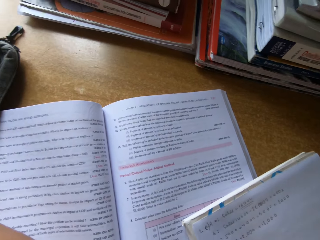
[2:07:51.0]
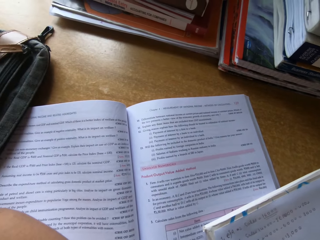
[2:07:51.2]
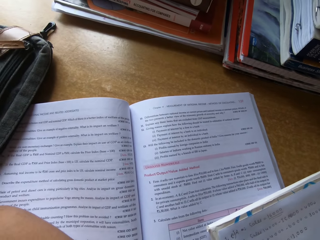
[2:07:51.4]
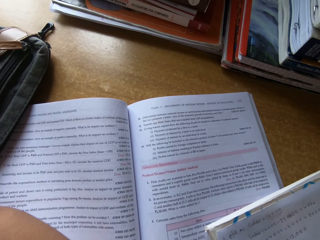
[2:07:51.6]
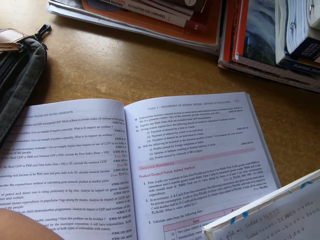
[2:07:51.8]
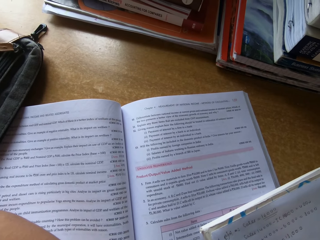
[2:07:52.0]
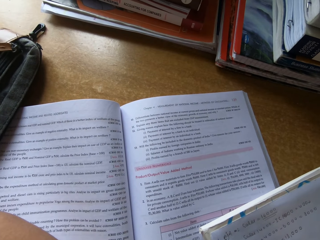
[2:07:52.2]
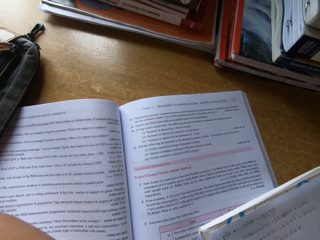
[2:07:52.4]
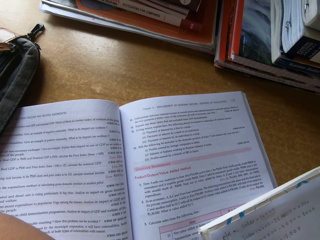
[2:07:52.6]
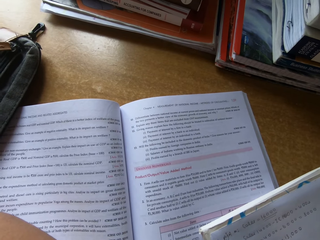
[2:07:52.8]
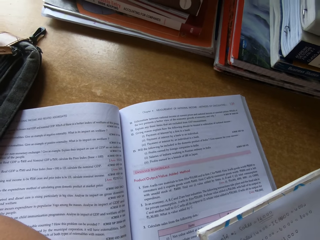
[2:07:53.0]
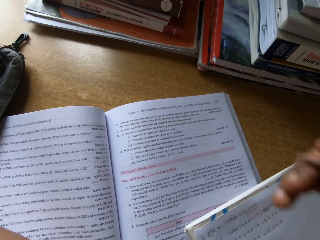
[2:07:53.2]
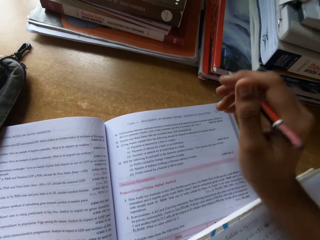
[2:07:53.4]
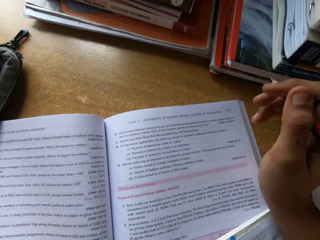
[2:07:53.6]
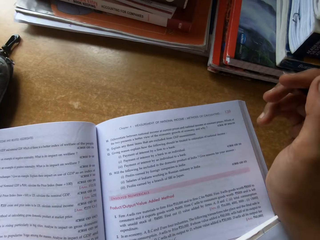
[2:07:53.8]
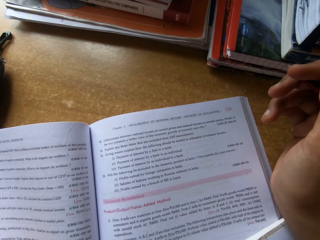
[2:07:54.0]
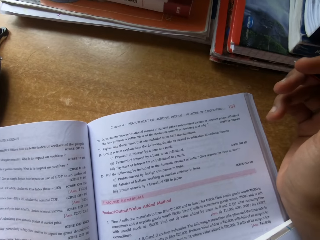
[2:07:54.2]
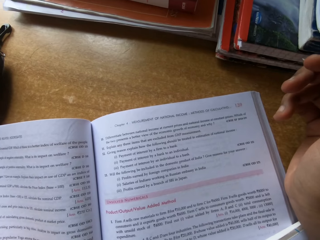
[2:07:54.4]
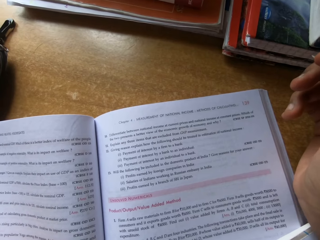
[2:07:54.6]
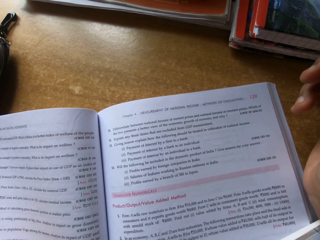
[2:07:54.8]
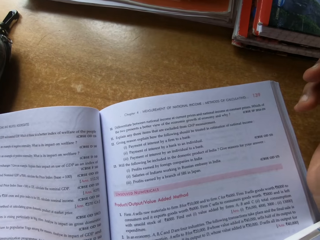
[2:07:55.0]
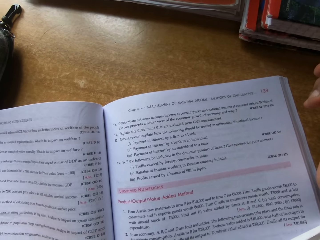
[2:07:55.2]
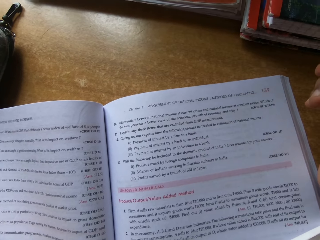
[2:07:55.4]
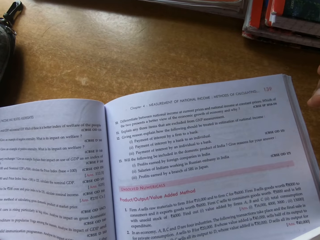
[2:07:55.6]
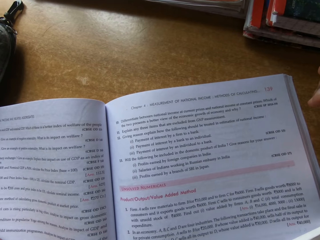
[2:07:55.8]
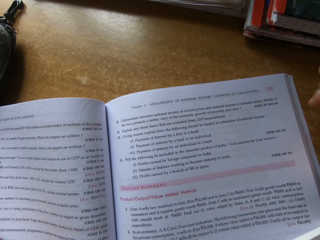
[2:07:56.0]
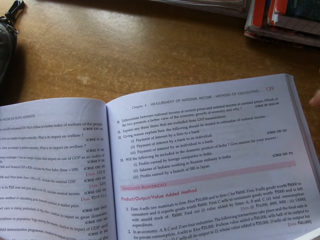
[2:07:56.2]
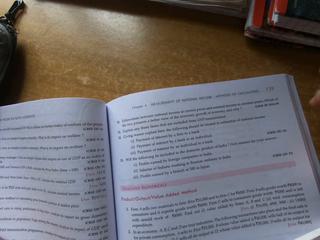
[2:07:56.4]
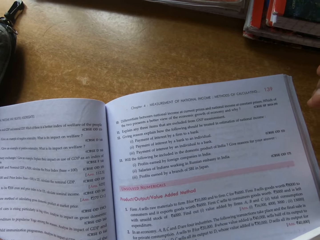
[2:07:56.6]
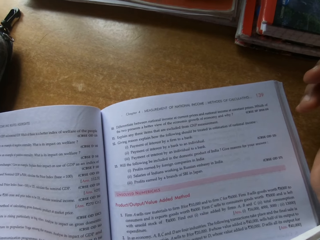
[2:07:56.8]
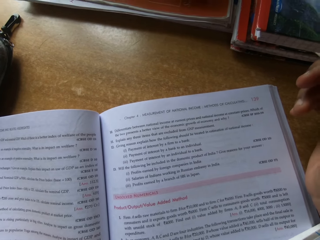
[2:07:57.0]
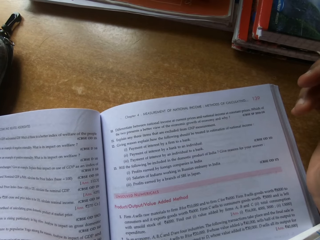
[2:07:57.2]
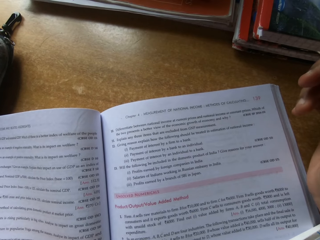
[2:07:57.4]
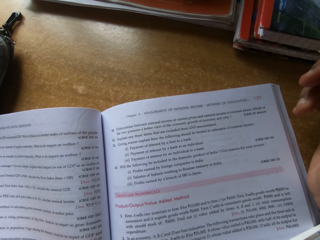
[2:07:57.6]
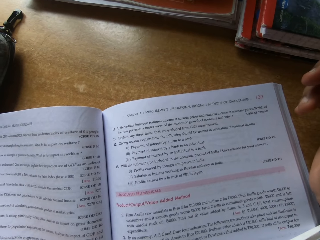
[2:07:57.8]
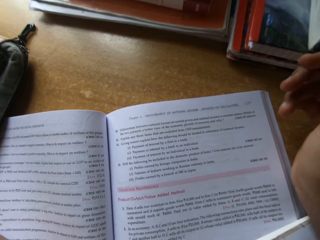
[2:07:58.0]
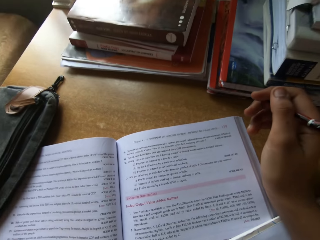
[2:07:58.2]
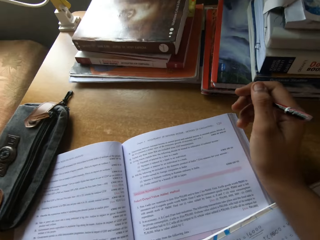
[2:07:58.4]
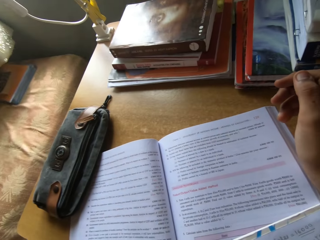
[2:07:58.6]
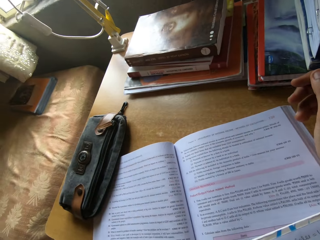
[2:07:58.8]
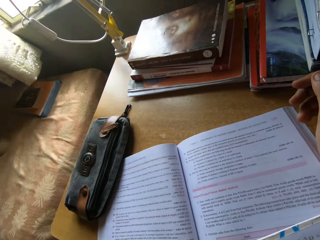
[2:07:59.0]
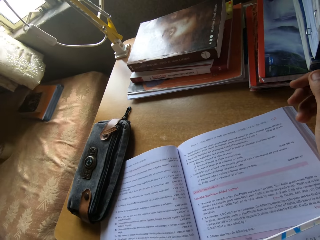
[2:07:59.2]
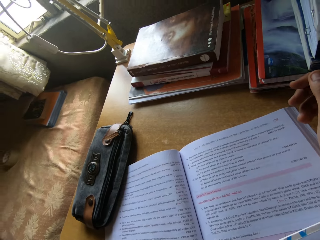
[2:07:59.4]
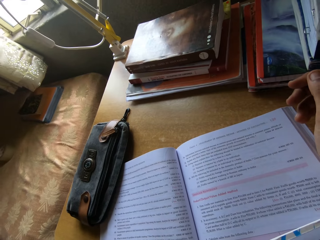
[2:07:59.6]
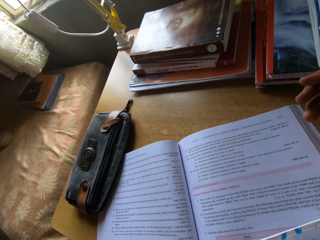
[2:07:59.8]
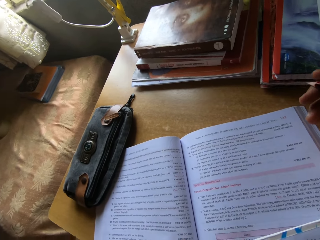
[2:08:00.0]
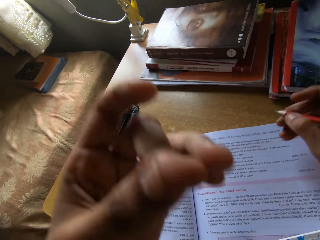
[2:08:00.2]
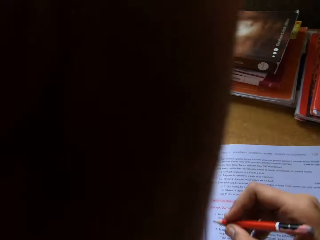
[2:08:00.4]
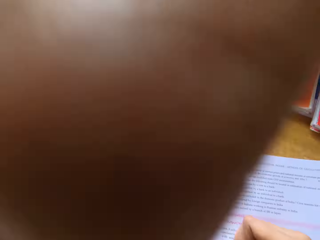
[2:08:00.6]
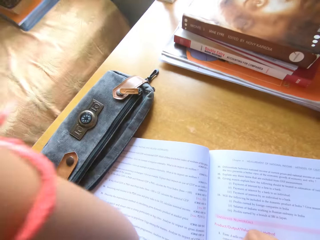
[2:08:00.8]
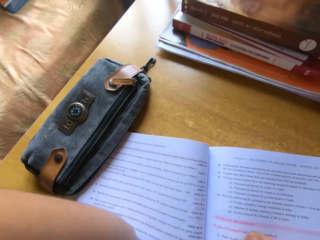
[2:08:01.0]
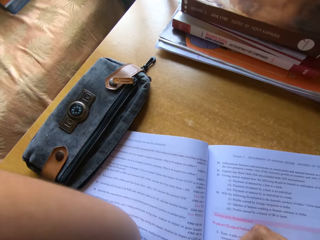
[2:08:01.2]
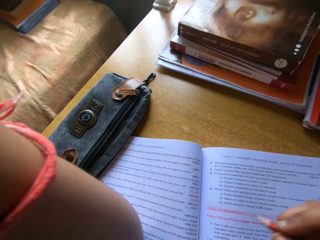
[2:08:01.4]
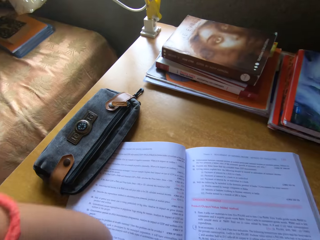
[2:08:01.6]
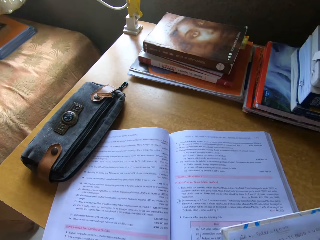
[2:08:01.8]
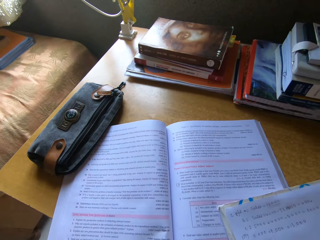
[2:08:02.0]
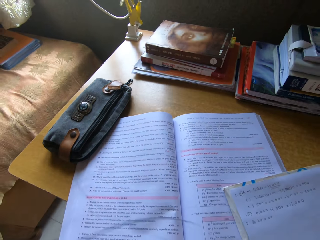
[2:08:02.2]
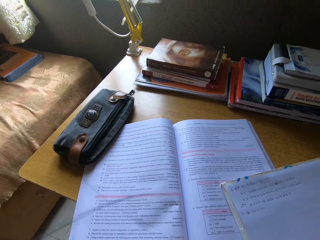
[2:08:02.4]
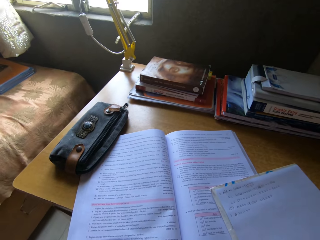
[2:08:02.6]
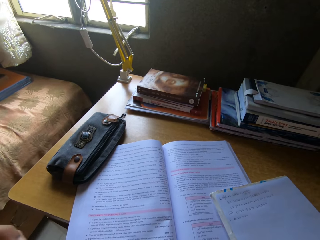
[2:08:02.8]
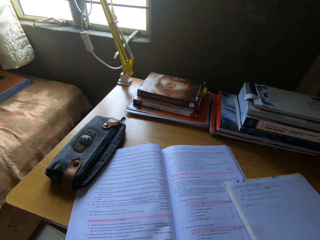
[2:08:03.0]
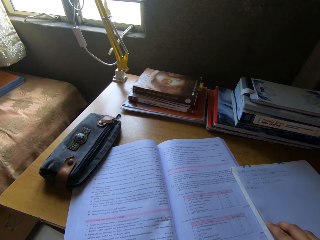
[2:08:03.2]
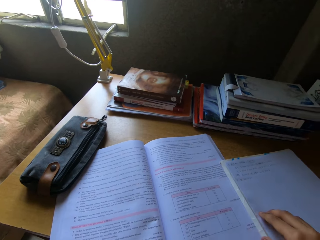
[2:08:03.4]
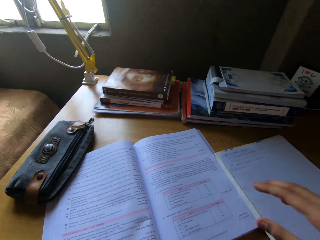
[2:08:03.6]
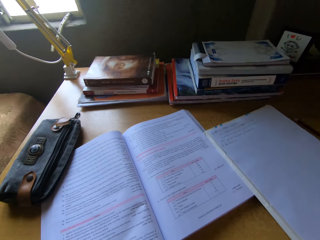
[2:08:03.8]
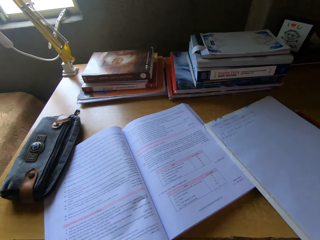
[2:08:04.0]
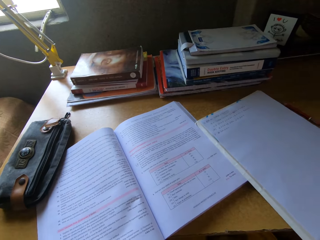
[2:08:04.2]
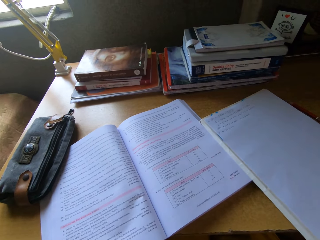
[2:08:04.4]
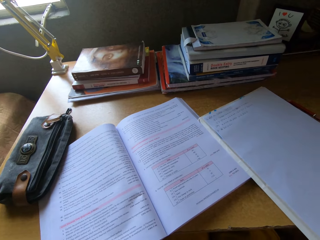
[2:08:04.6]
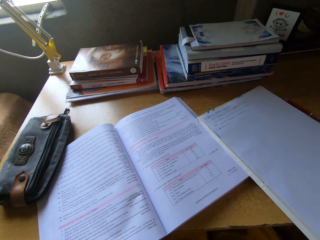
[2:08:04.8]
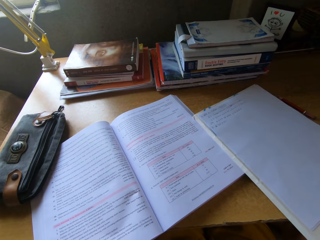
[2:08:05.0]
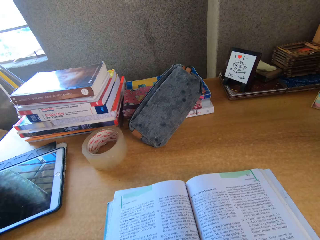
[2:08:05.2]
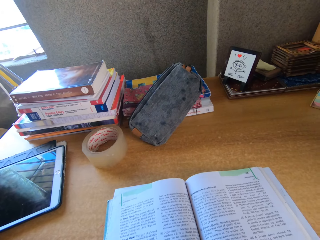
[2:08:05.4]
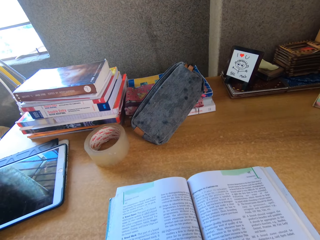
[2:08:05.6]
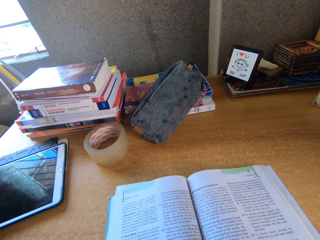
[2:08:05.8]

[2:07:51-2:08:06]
The camera wearer rests her hand on the book. She stares at the book. She touches a camera. She pushes the book.

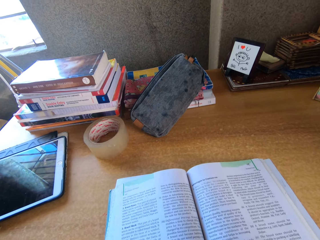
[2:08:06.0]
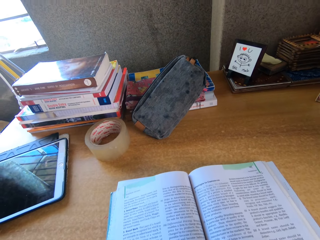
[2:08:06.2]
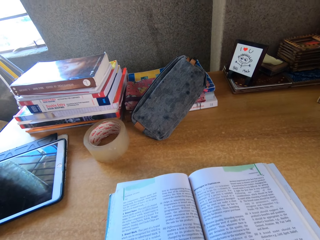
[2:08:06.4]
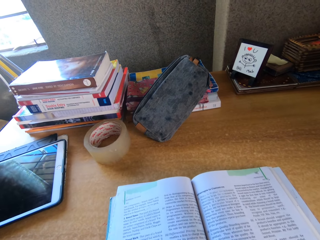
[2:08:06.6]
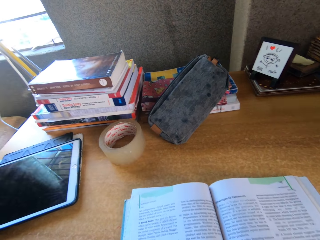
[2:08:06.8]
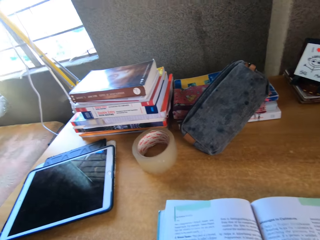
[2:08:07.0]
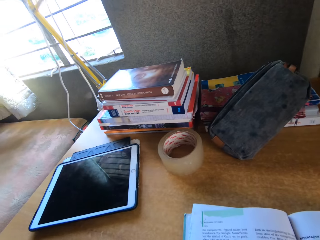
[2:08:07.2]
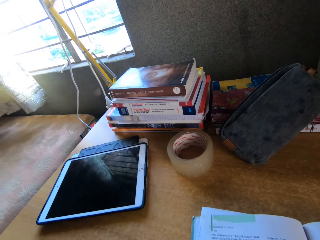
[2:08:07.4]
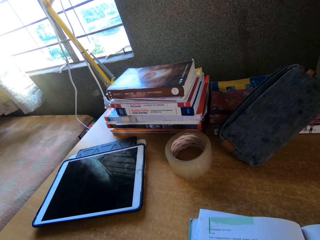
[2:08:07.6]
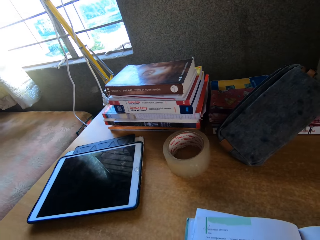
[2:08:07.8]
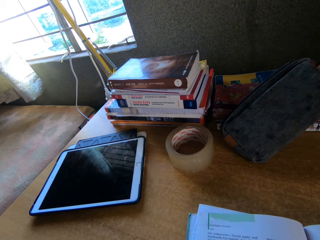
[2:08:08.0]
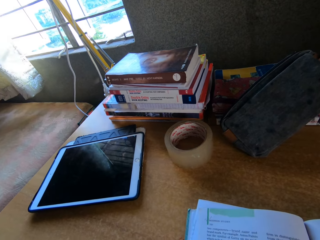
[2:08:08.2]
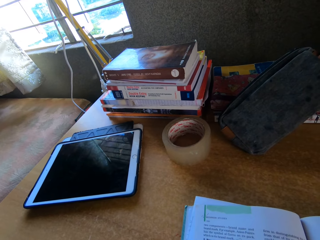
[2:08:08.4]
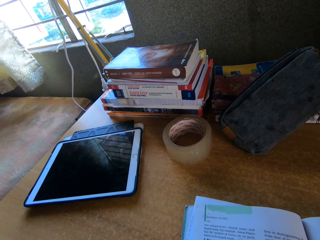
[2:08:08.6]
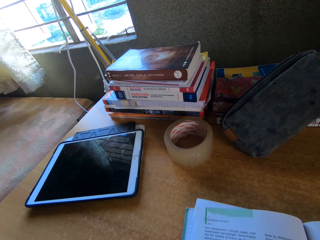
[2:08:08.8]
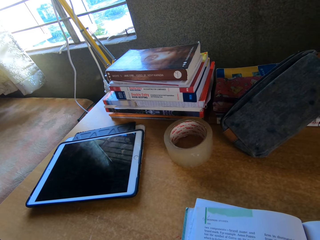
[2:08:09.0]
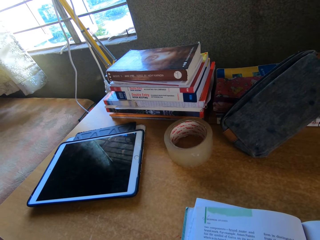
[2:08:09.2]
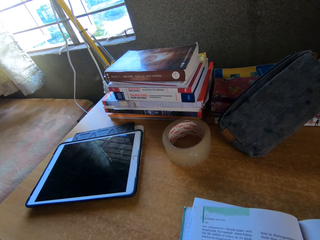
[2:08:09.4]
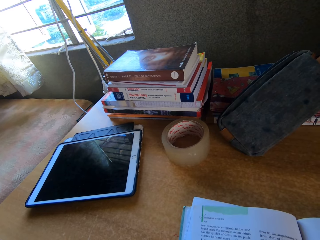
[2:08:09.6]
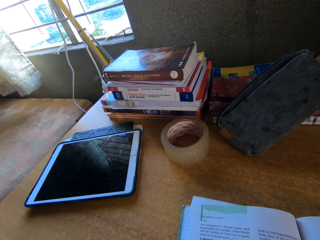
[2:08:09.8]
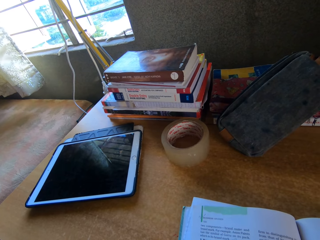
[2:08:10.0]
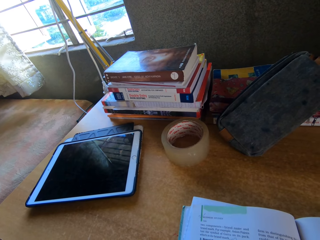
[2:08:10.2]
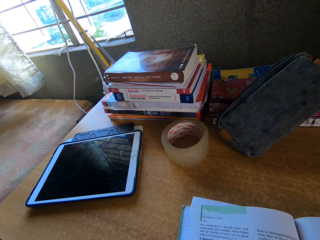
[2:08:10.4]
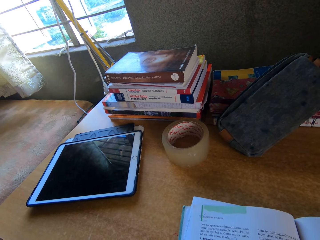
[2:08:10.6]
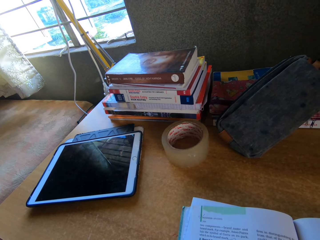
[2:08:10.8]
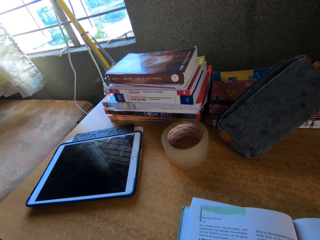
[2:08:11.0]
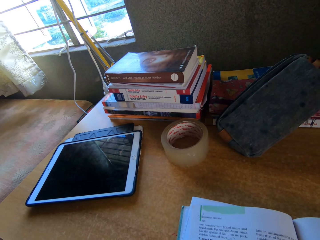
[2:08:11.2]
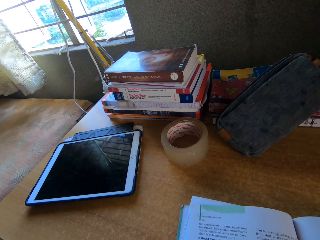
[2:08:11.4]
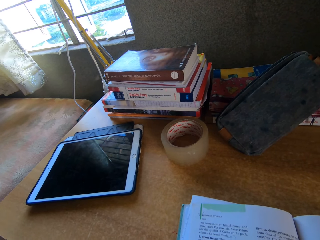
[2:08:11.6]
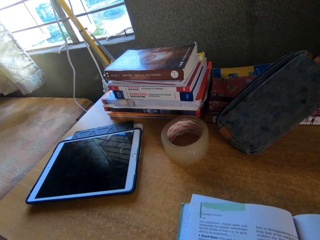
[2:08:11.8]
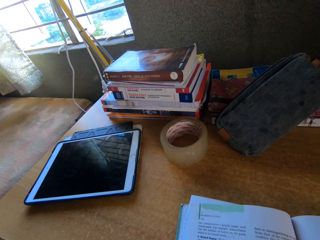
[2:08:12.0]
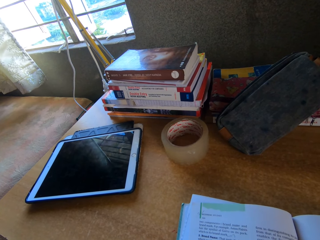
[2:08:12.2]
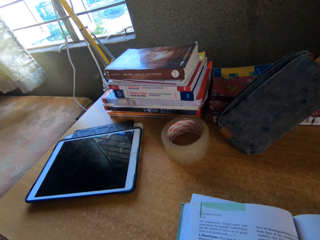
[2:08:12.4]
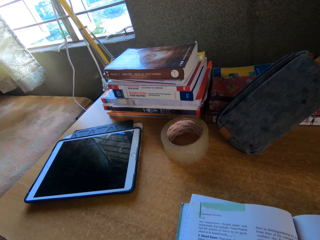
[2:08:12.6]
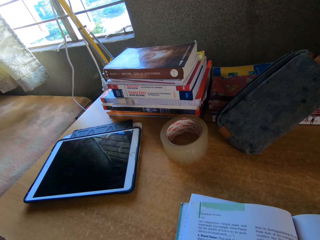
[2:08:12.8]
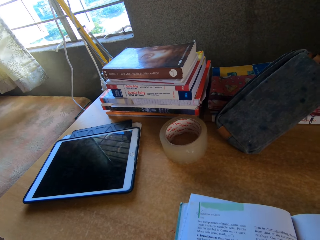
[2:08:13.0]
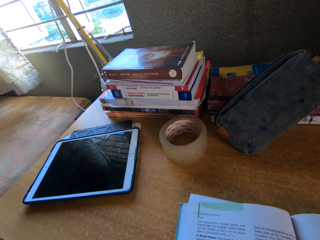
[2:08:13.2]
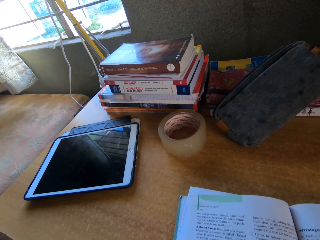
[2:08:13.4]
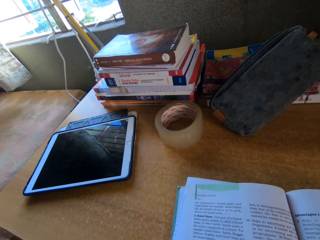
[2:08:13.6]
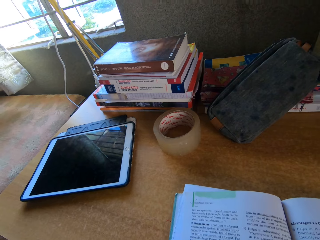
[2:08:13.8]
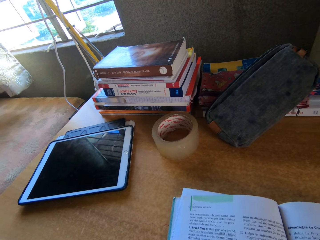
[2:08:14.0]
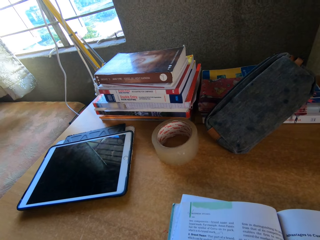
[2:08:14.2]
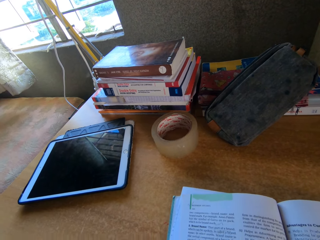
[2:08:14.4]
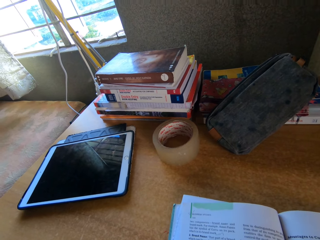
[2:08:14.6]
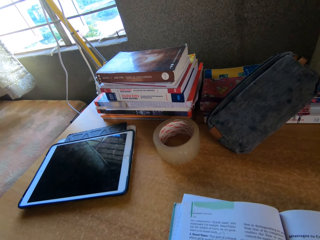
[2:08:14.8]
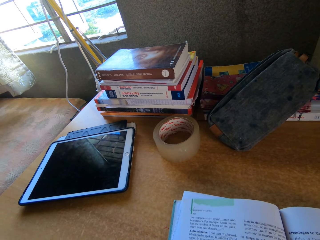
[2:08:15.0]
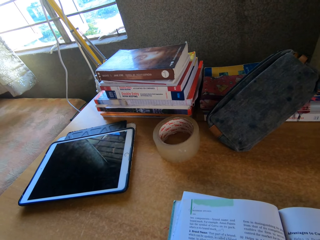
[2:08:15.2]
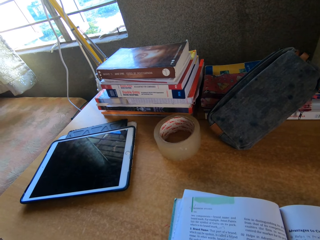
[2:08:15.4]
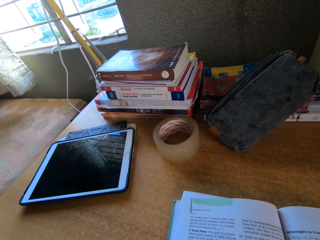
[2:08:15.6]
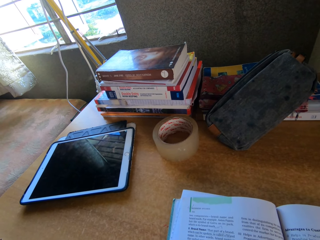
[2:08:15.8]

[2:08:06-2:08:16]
The camera wearer looks around. They straighten the camera.
